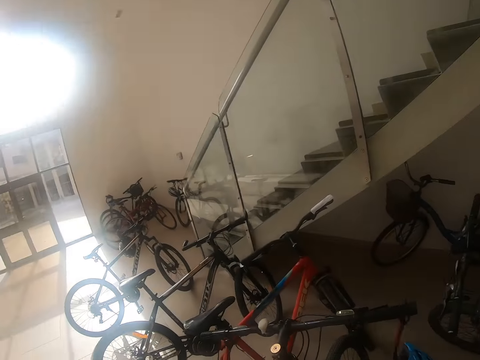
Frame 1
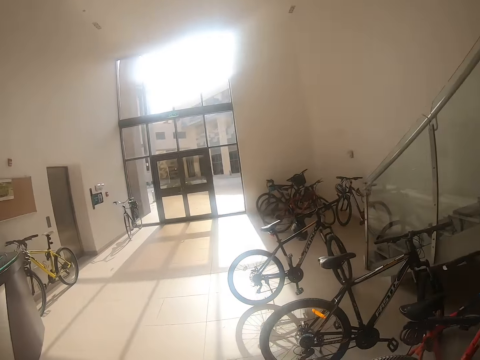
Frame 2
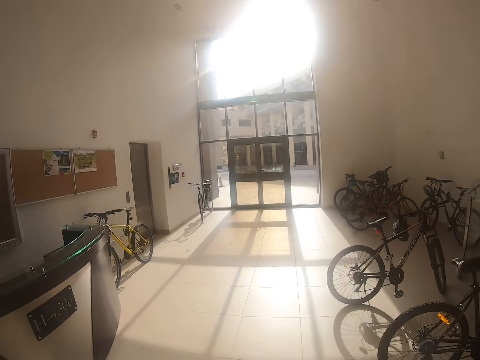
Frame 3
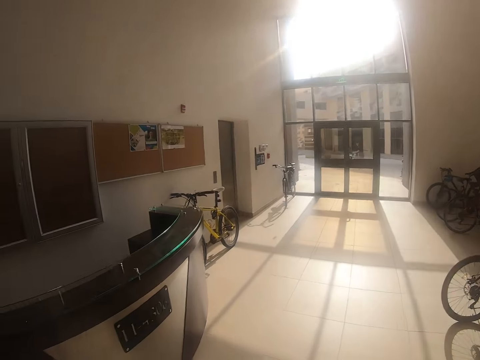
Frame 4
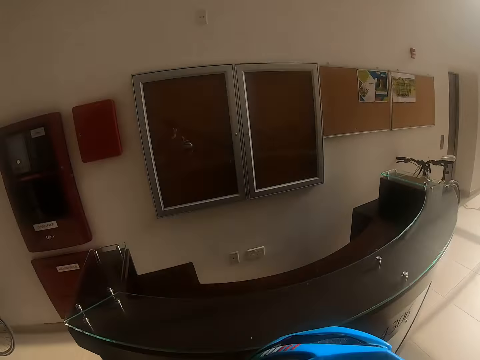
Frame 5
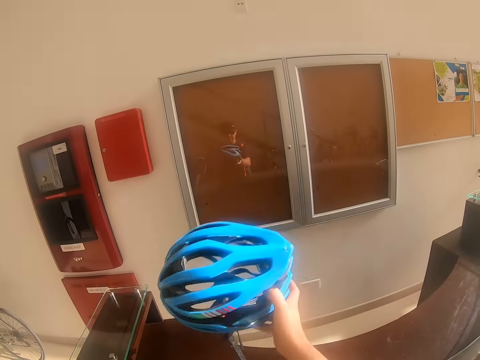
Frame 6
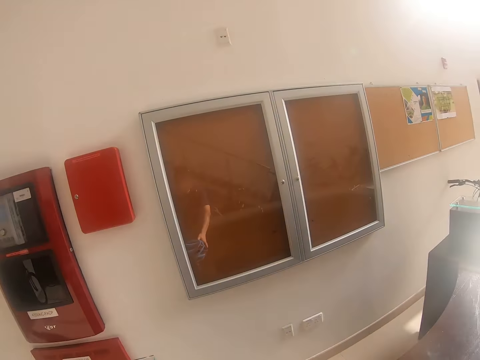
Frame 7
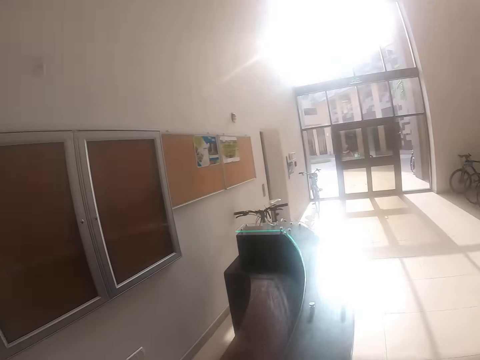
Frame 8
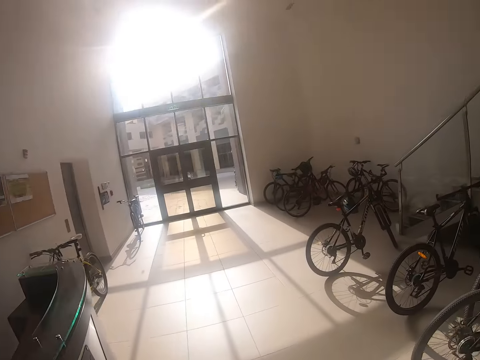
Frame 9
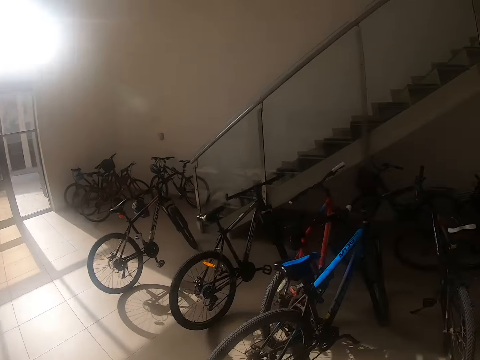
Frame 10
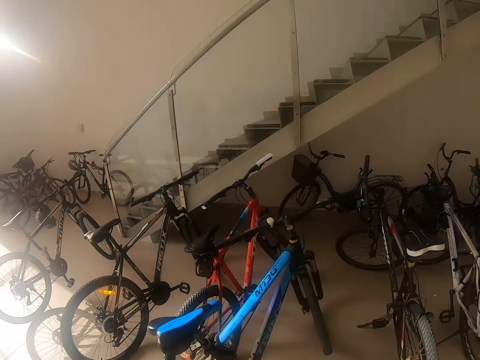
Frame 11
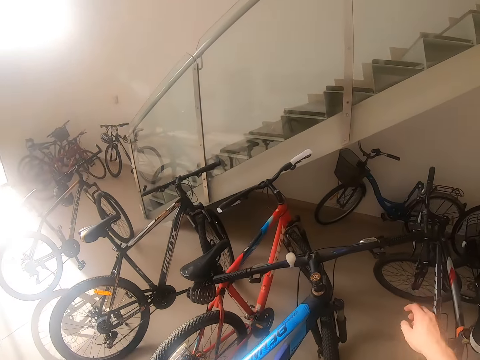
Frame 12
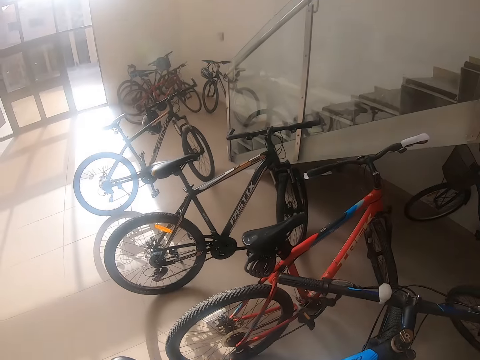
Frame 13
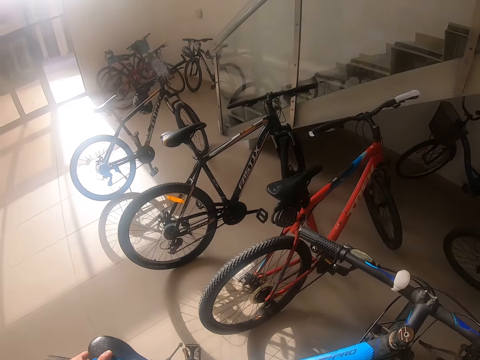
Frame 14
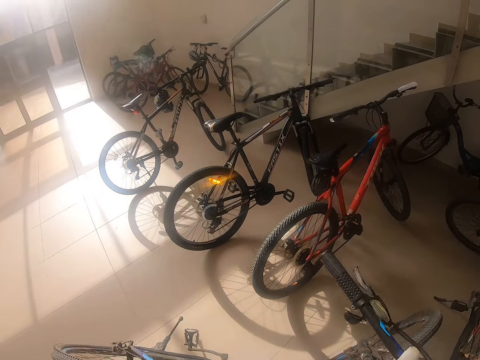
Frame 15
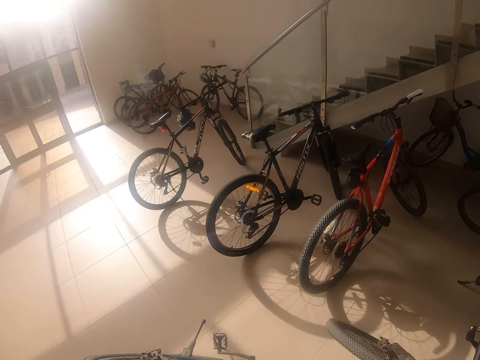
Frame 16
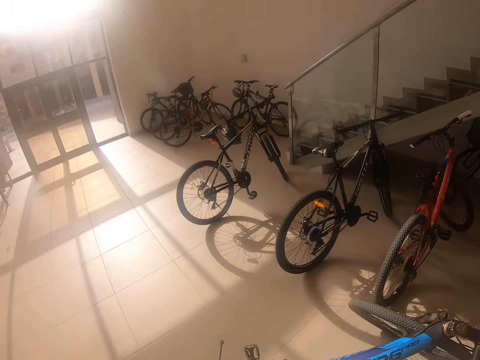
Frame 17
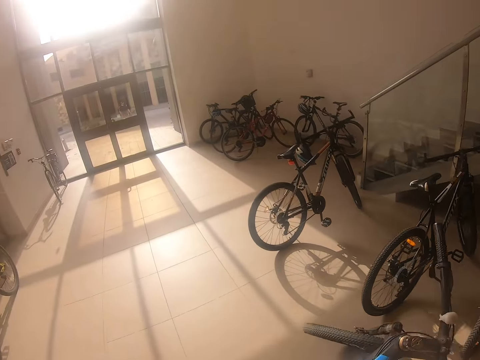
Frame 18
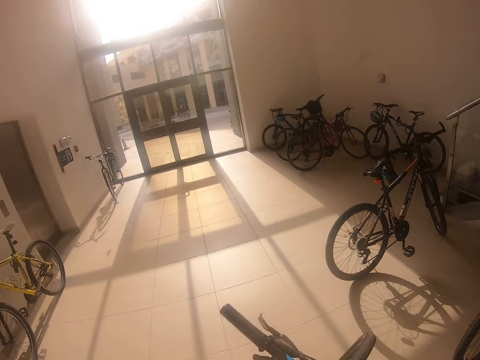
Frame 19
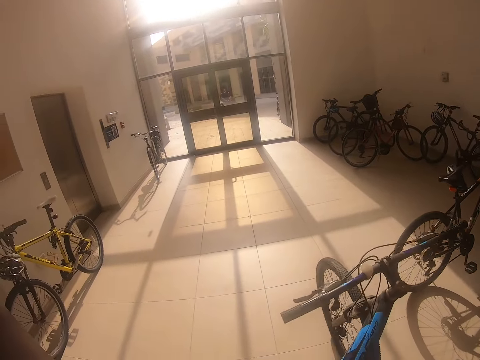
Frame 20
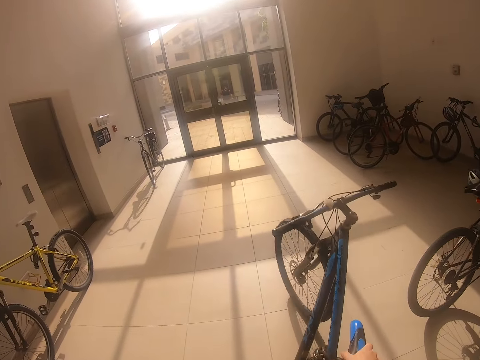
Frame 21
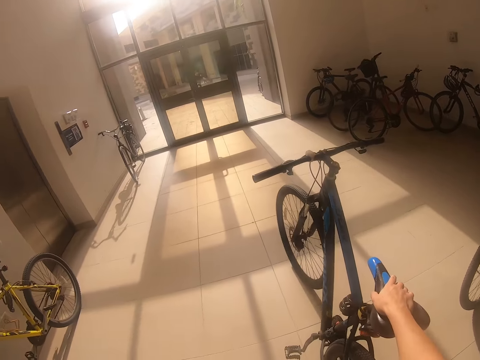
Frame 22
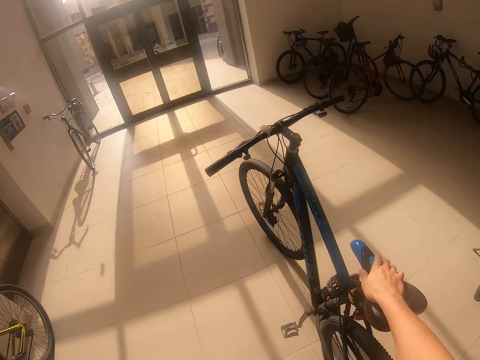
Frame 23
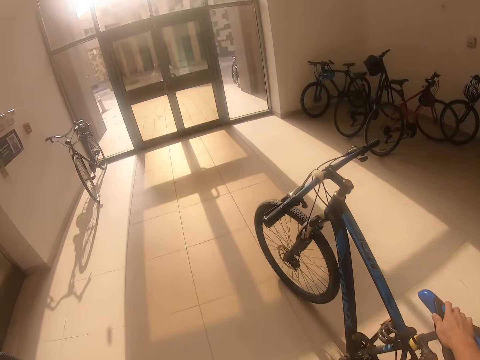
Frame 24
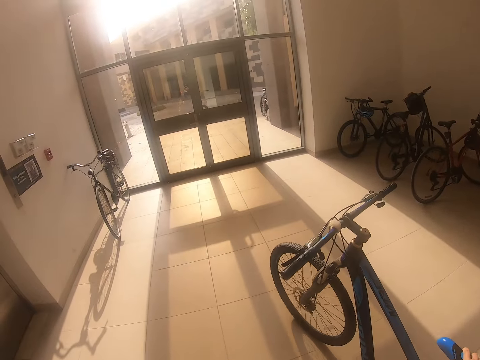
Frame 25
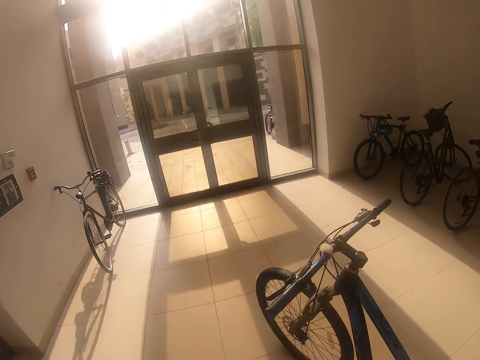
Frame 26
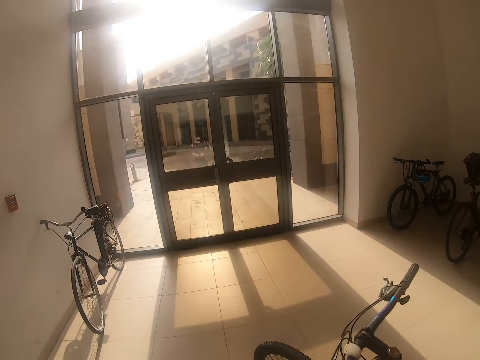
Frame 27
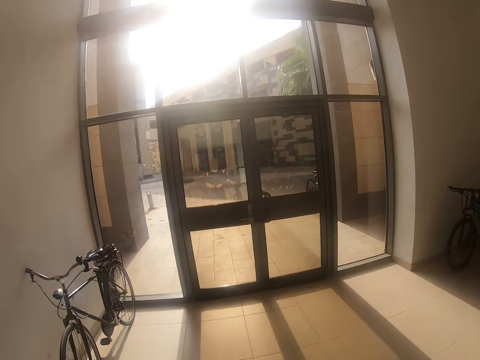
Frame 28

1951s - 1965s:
The camera wearer picks up a head gear from a bicycle. They walk around, put the head gear on top of a counter and walk around. They touch the bicycle, take the blue bicycle and ride the bicycle.

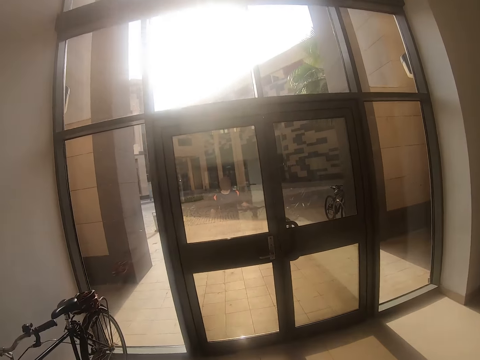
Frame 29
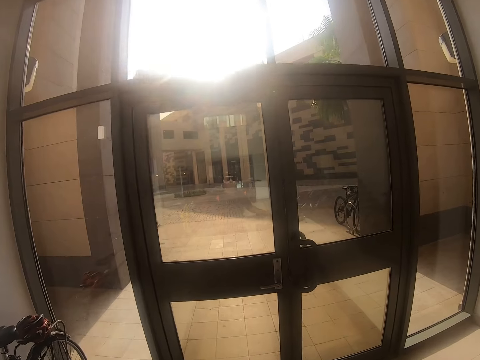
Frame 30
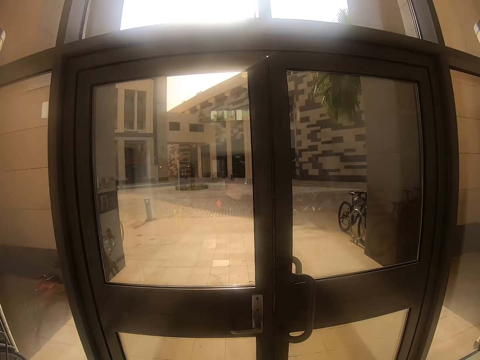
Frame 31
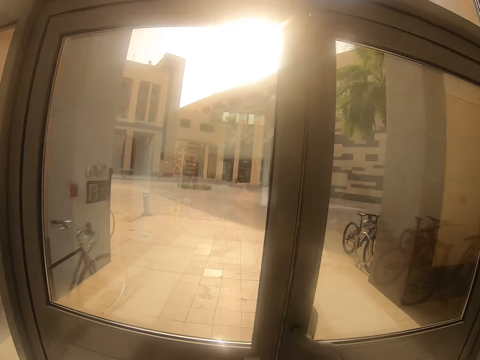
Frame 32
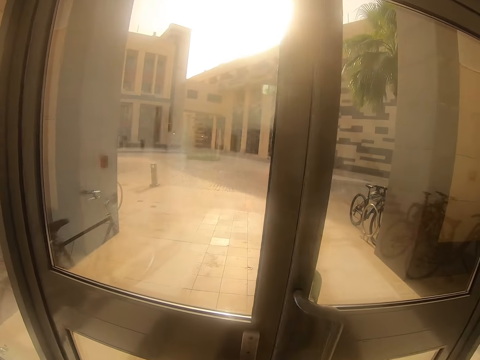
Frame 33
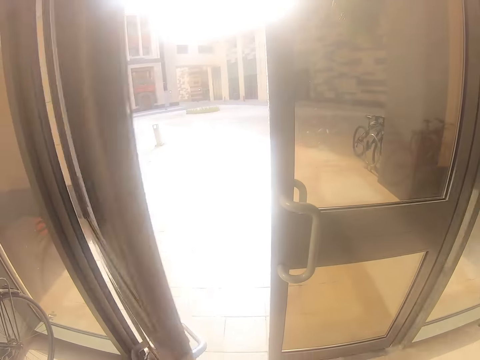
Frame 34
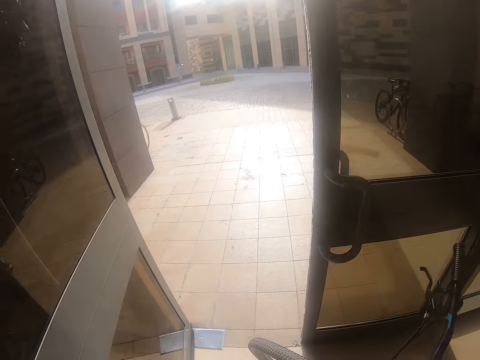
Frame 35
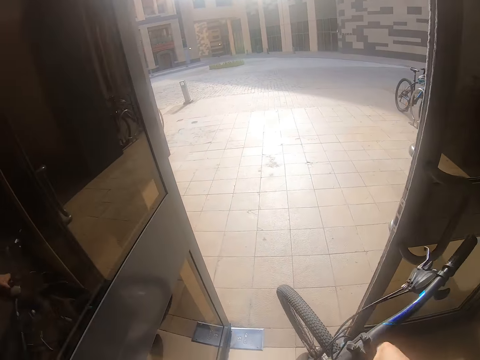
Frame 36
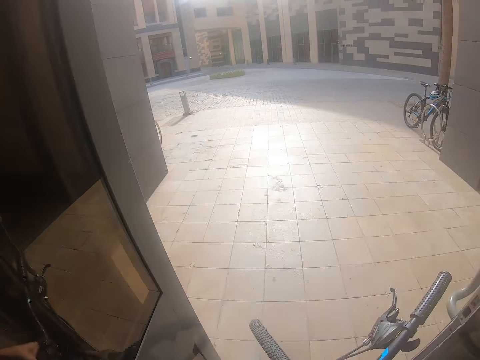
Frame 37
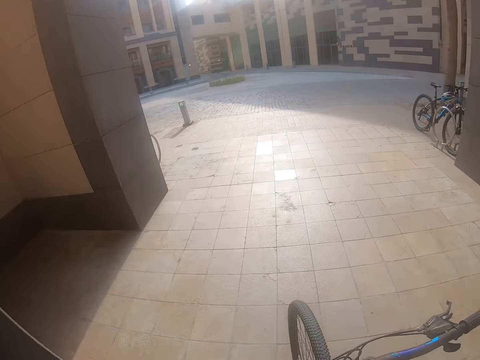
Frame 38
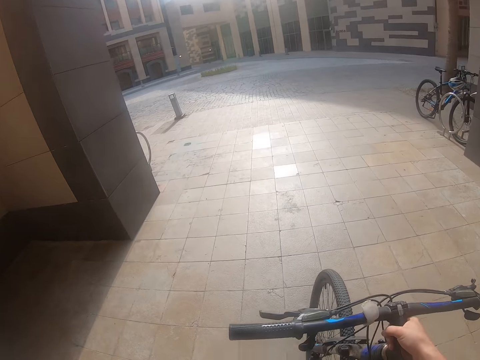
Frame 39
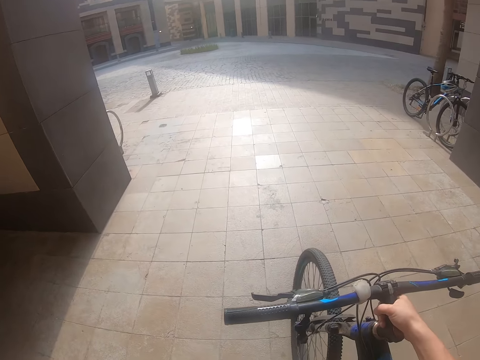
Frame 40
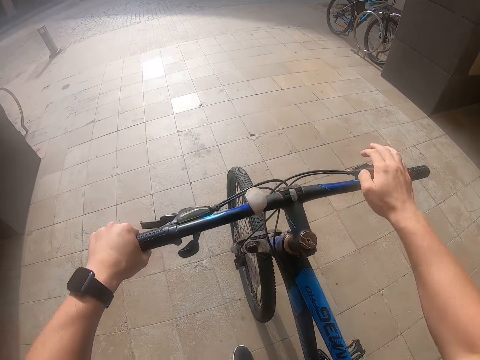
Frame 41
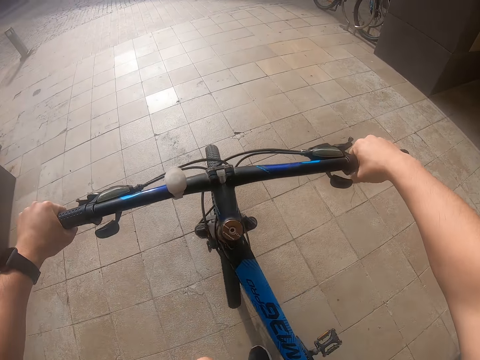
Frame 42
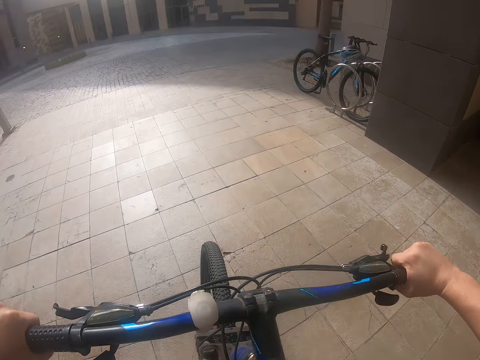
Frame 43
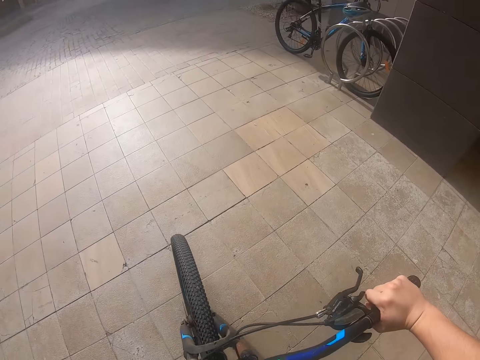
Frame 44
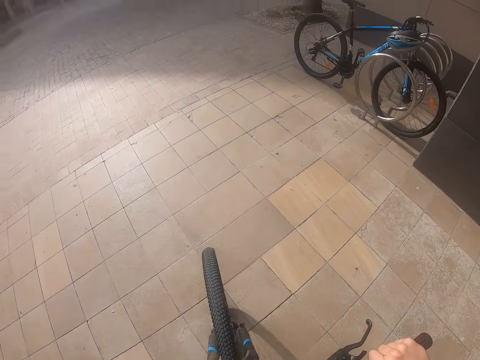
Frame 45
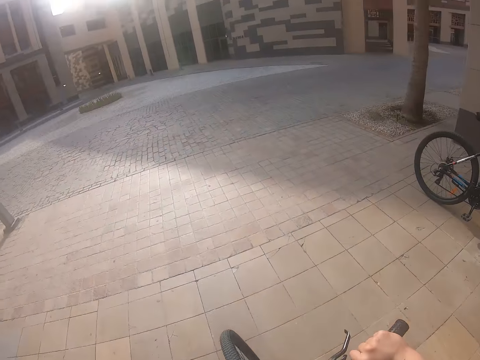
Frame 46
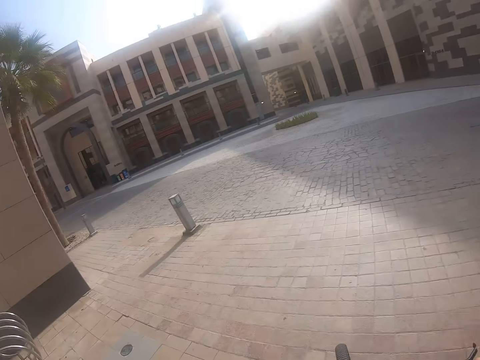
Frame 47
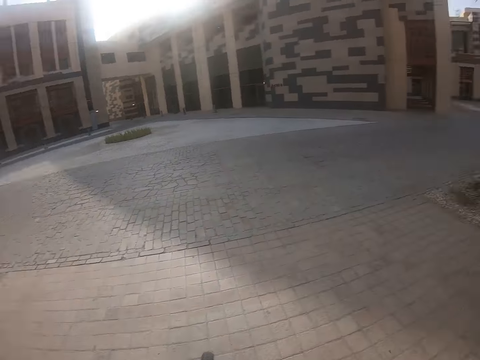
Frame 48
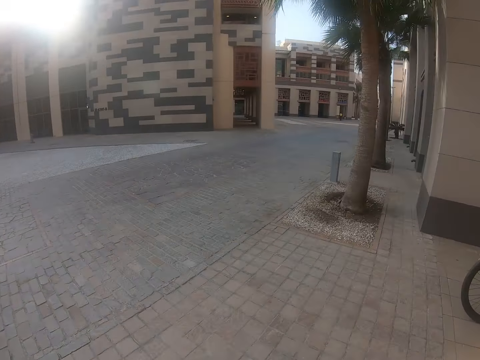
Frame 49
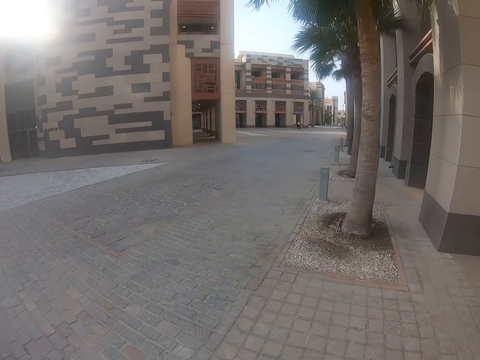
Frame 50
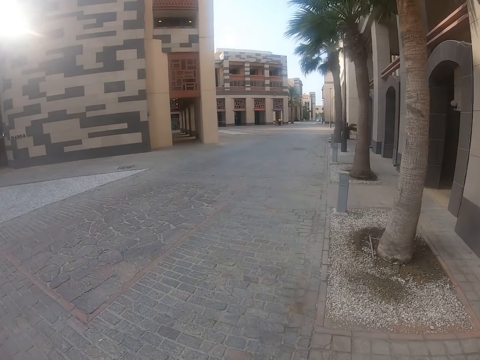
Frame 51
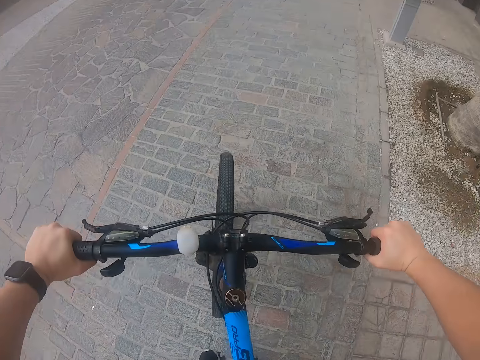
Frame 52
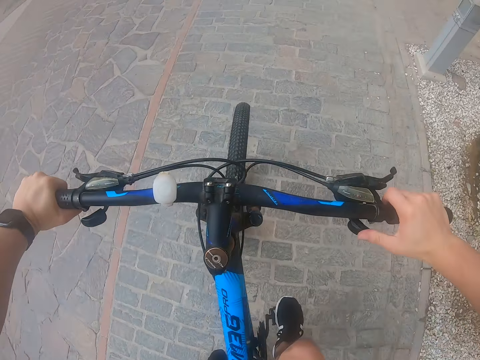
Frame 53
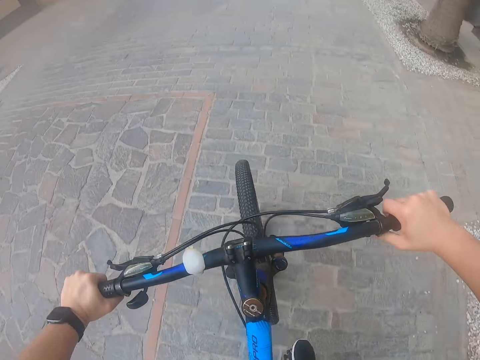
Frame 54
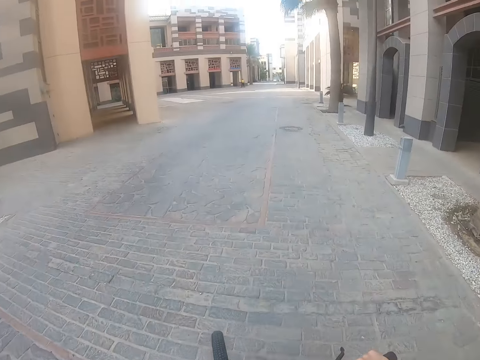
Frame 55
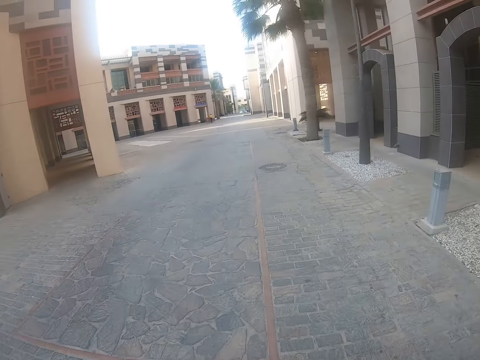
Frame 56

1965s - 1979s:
The camera wearer opens the door and walks out of the door. They climb the bicycle, sit on the bike and ride the bike on the street.
